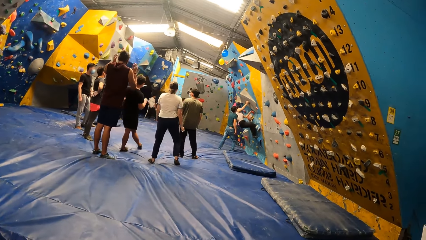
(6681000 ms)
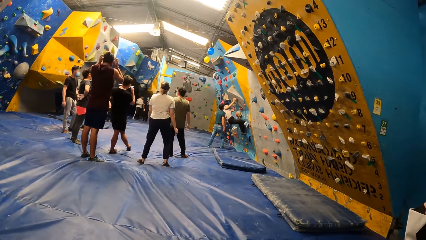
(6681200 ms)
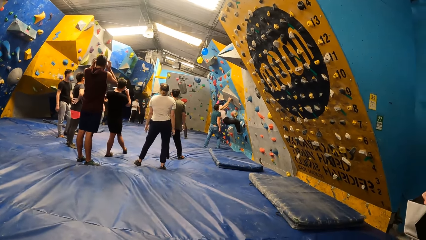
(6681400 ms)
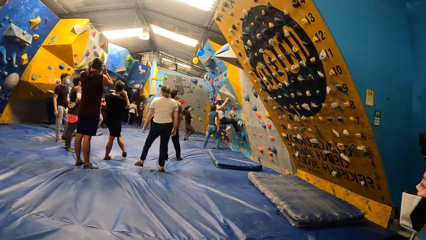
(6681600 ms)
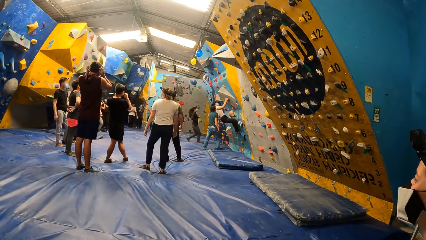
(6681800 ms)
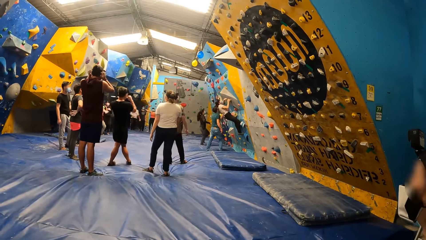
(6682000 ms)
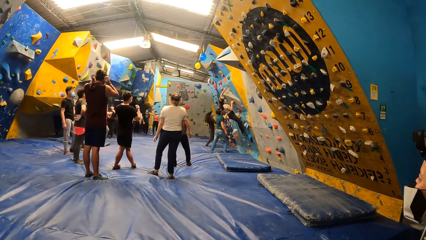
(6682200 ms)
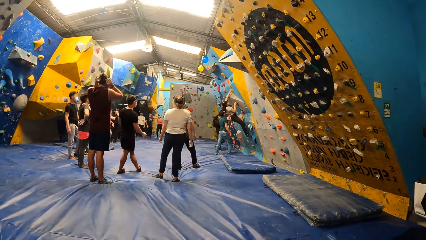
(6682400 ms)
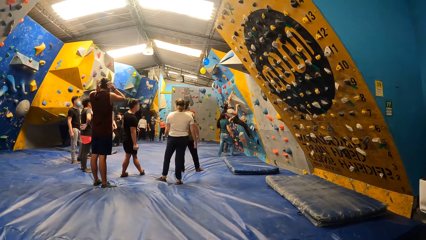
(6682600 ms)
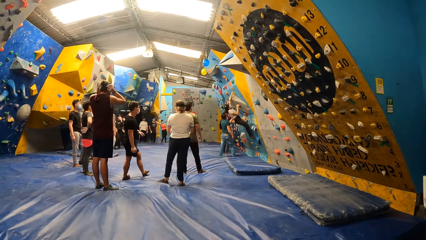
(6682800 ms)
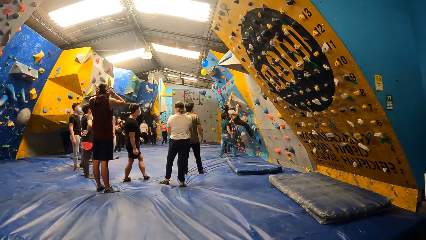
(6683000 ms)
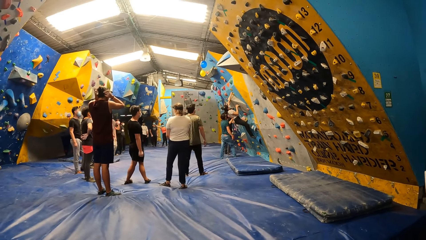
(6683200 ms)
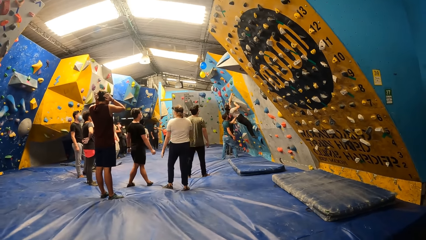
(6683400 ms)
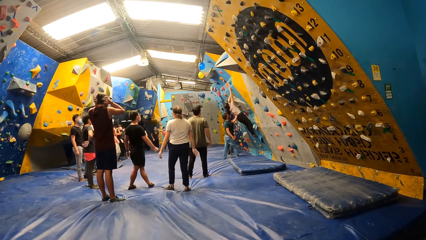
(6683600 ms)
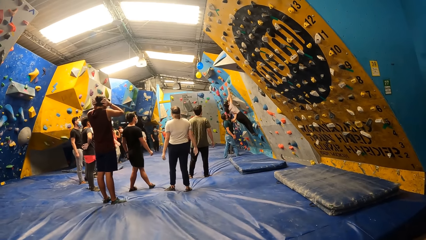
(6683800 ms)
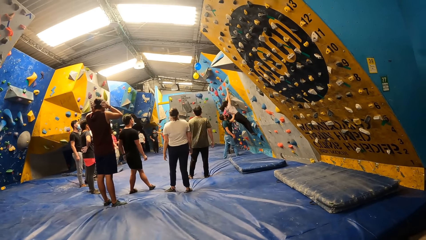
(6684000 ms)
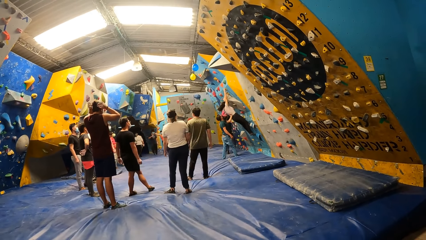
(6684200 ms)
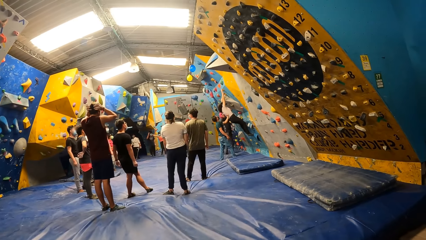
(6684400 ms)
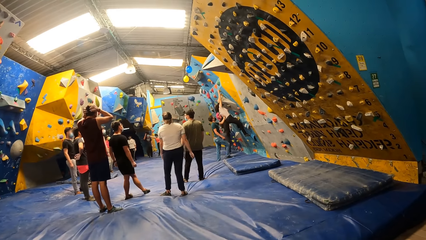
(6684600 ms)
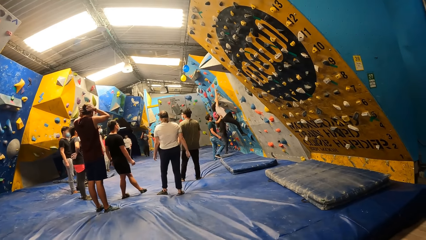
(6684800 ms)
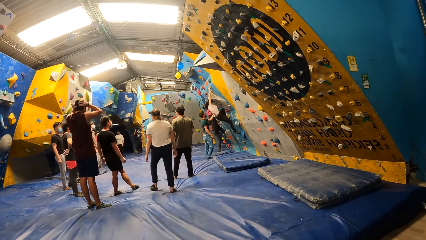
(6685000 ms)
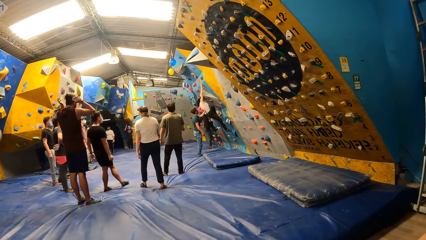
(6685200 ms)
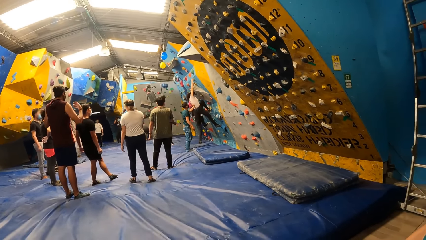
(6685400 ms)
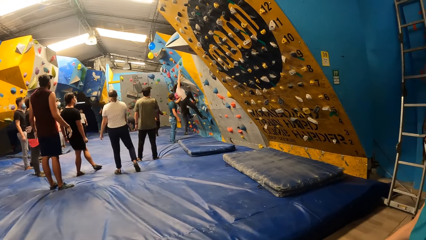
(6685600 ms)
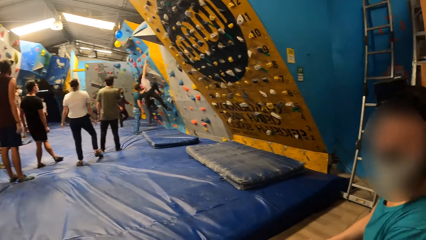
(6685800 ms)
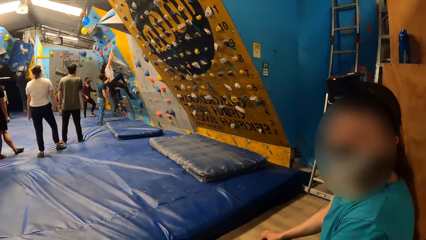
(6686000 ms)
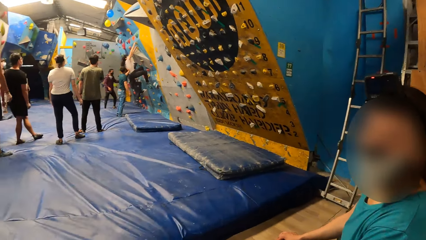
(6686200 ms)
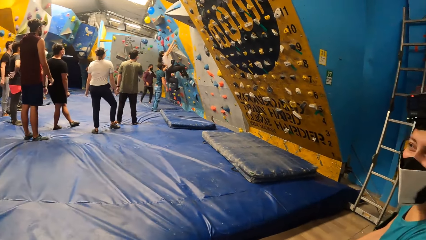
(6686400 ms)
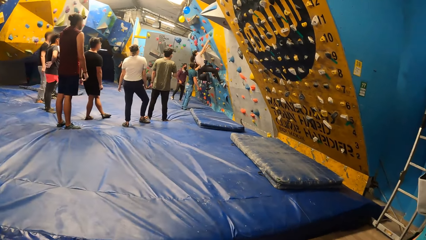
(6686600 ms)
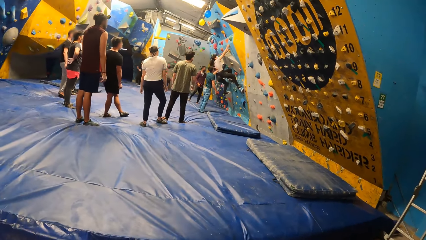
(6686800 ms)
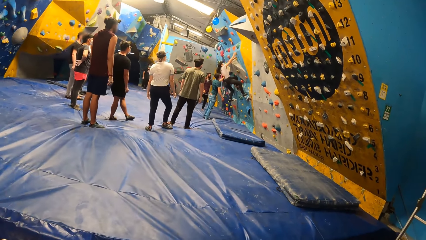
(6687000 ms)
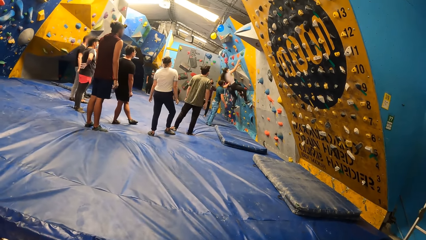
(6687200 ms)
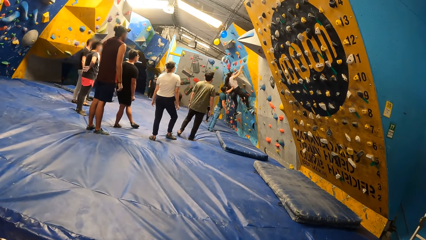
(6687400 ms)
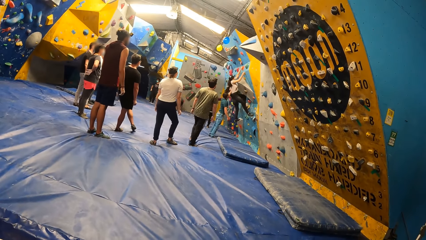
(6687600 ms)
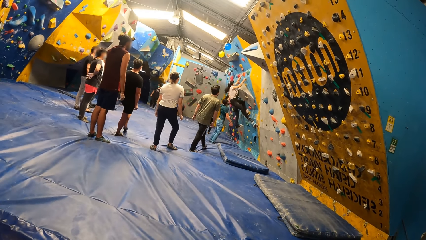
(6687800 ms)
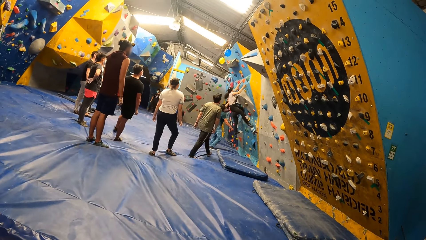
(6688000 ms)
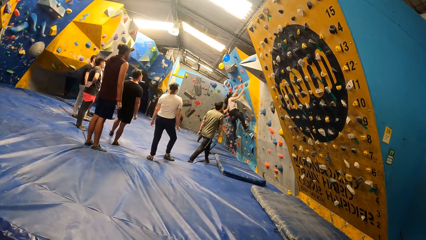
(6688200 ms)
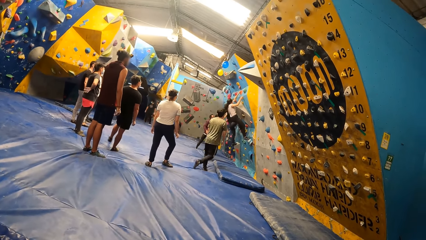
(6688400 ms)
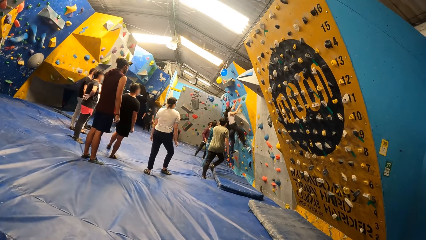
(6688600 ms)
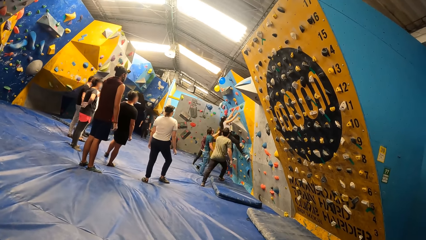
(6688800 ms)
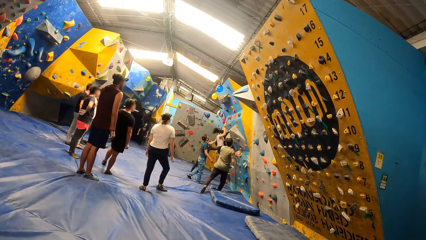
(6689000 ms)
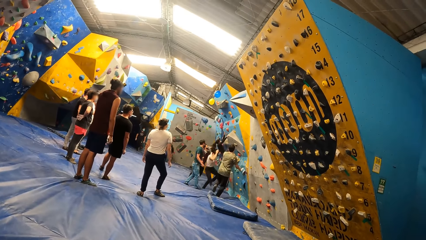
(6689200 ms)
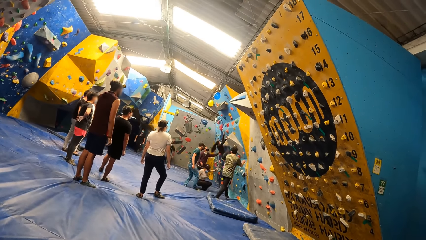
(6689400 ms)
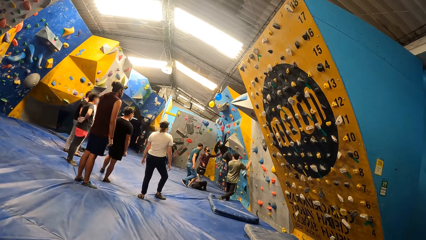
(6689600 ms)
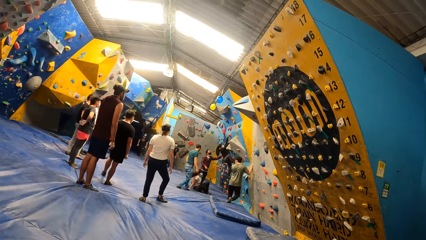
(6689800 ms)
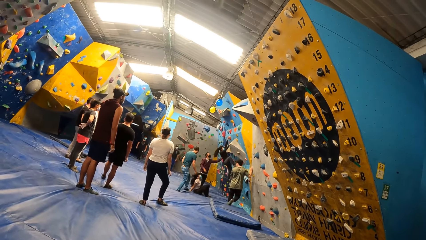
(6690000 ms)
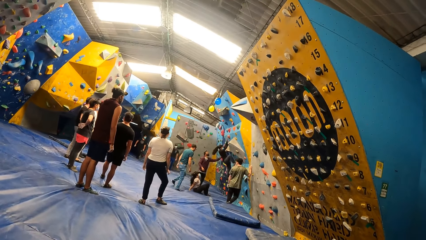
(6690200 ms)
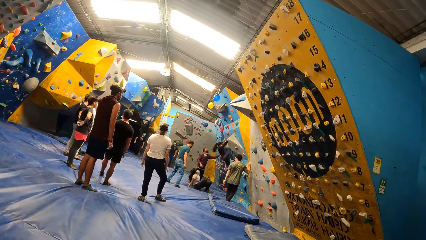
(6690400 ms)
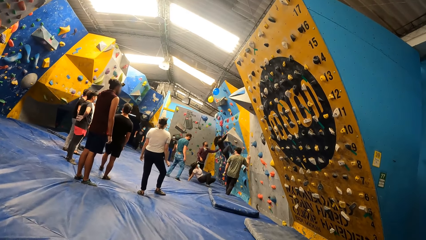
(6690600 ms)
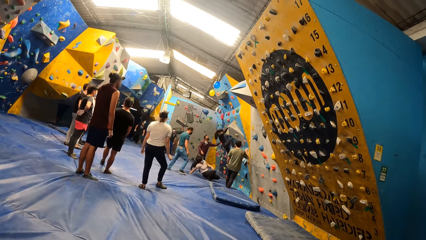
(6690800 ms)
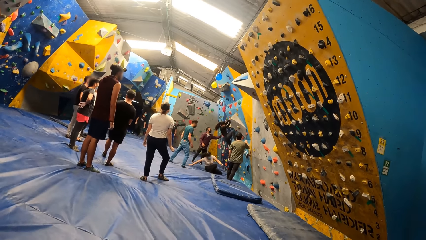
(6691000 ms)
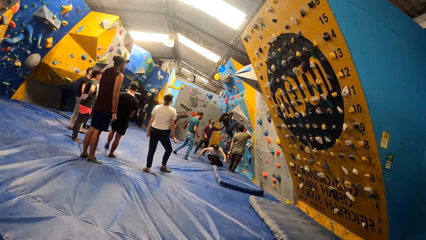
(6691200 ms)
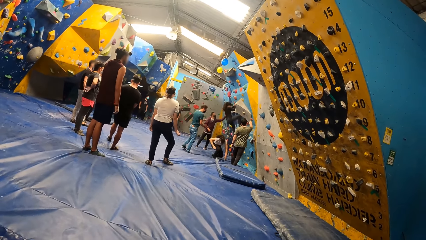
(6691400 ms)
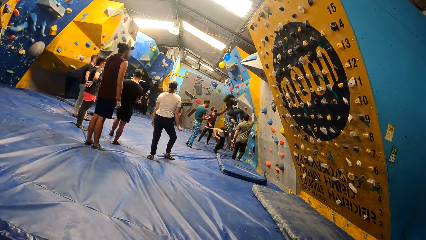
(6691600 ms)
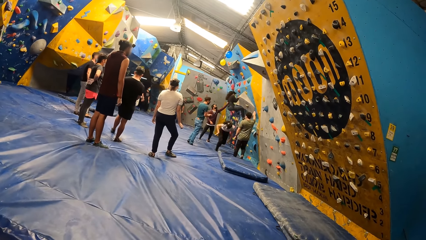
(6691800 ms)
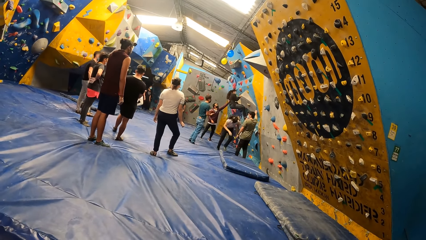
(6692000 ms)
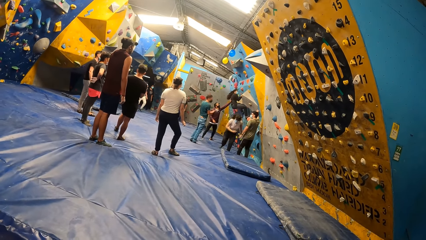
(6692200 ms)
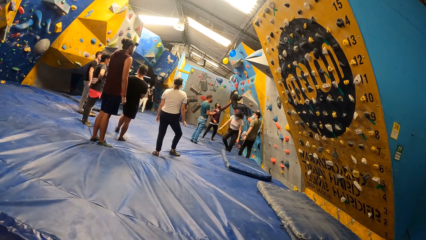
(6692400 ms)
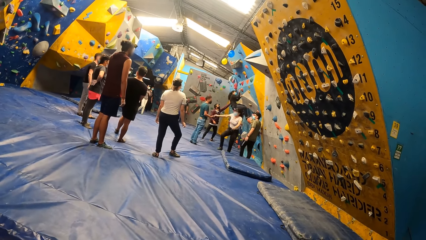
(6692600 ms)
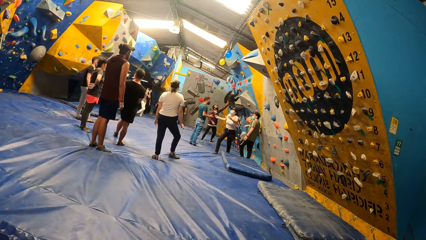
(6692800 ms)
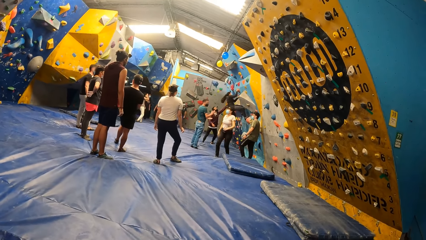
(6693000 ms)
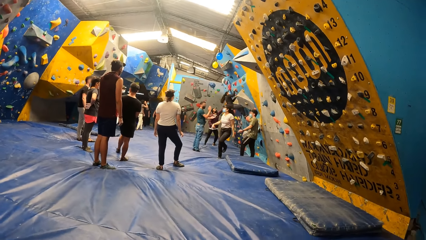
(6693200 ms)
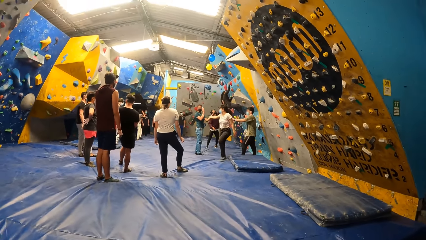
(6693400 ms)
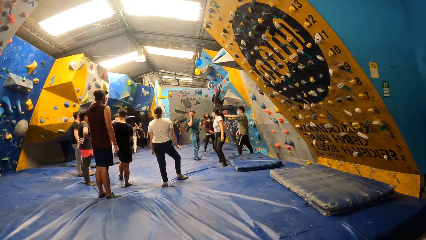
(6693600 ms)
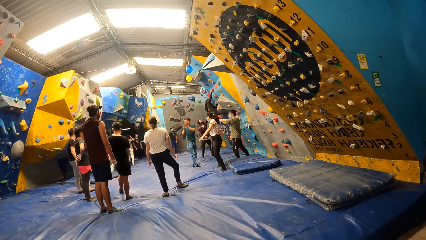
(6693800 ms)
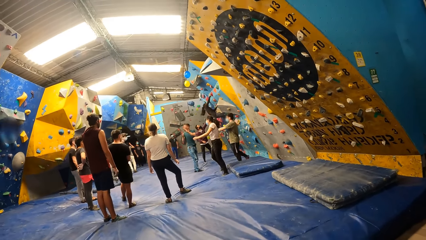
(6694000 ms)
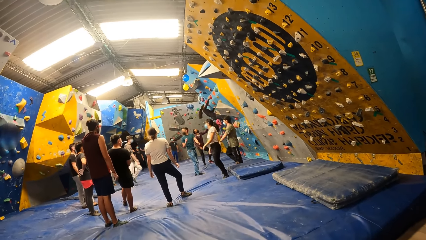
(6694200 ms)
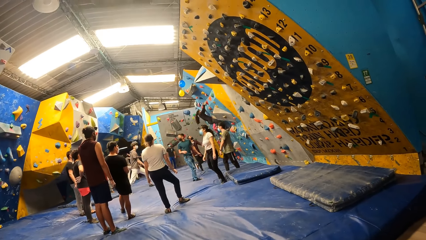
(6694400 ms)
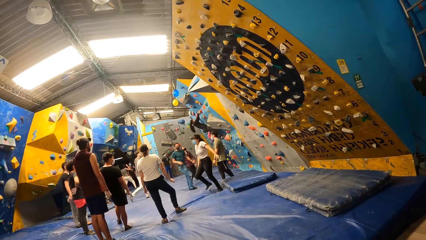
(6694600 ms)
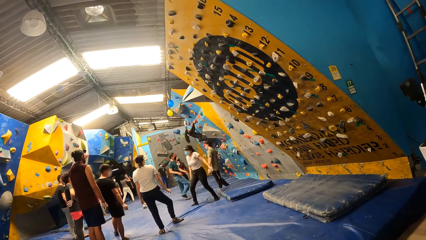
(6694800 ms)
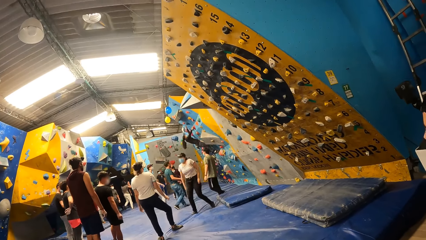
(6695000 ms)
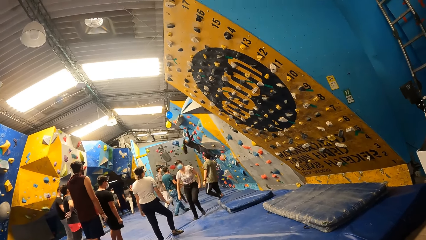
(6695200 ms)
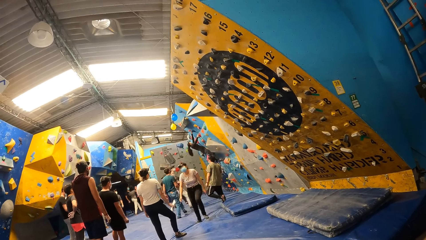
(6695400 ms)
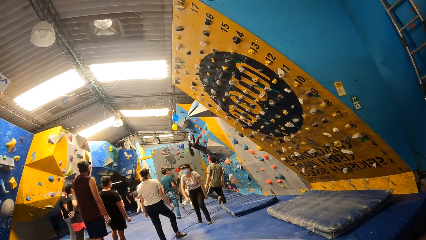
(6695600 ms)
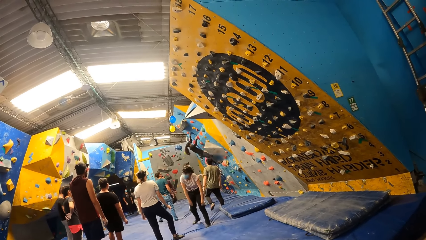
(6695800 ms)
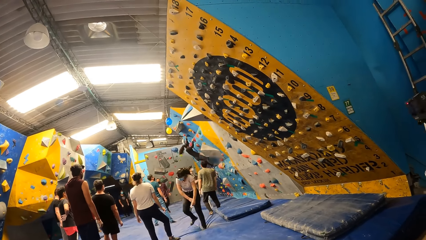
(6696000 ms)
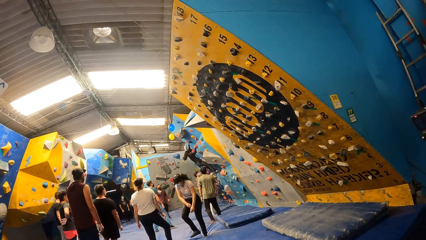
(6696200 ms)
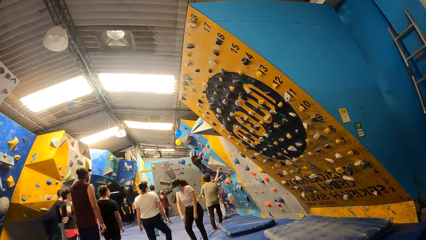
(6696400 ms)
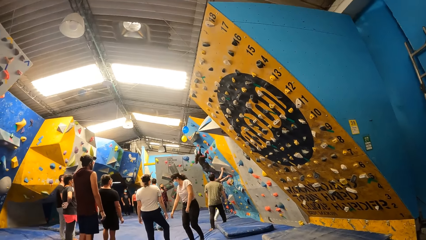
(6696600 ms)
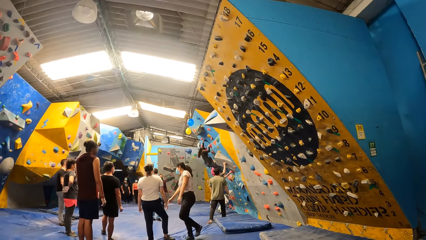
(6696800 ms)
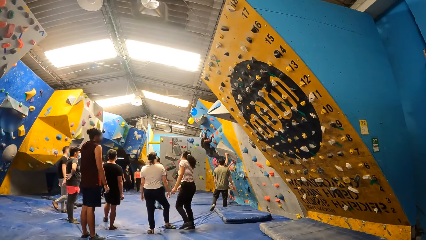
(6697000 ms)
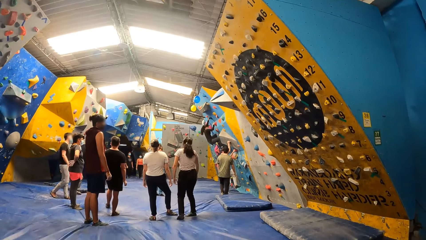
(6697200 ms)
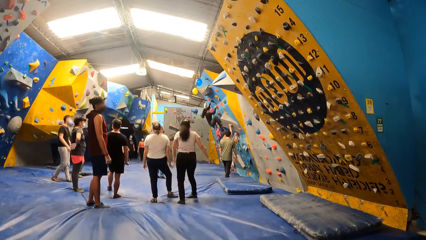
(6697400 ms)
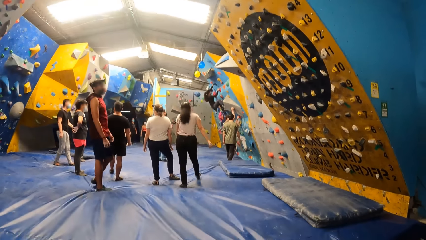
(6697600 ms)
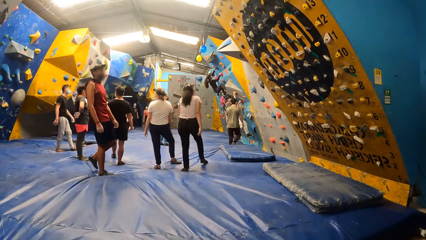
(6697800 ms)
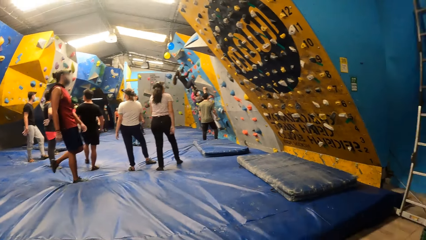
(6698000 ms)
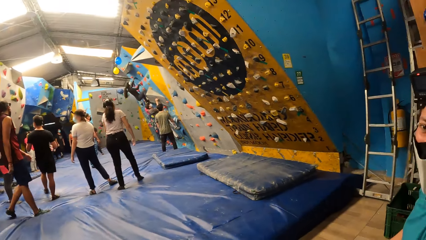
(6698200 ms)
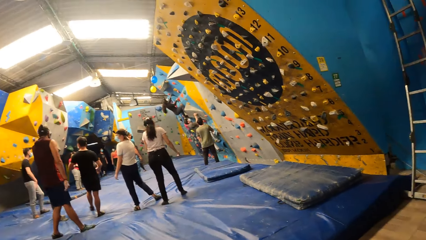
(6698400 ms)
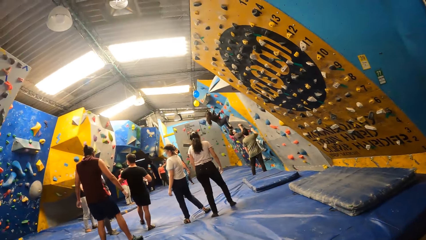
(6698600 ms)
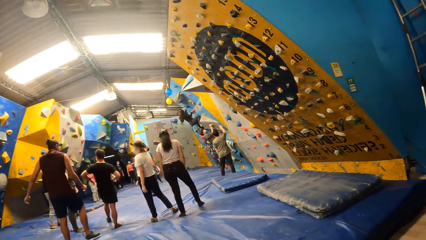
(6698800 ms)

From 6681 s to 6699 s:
A woman boulders the wall. The man interacts with the woman. Another man boulders the wall.
